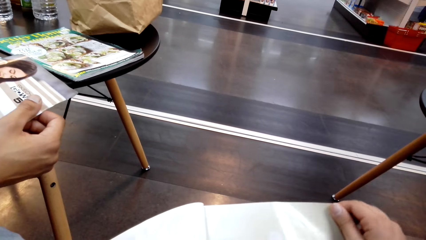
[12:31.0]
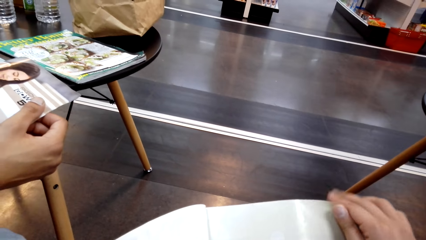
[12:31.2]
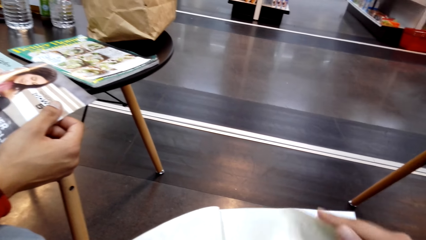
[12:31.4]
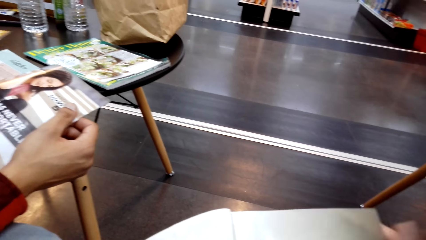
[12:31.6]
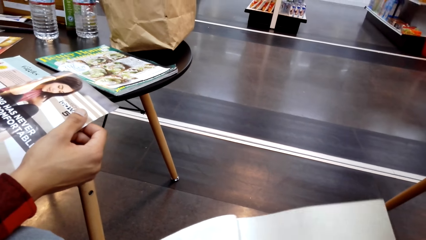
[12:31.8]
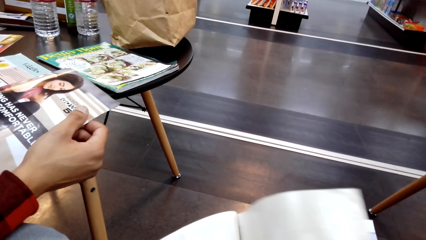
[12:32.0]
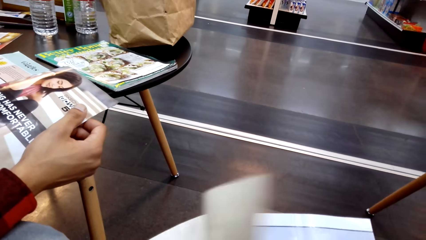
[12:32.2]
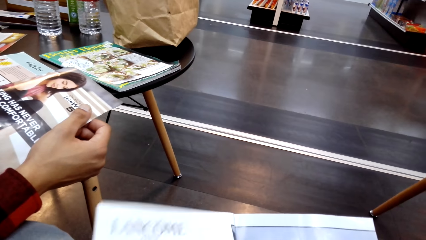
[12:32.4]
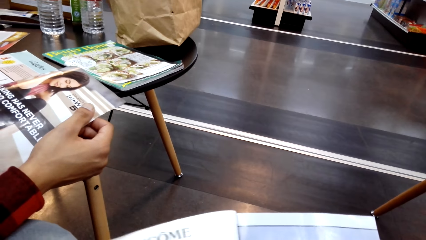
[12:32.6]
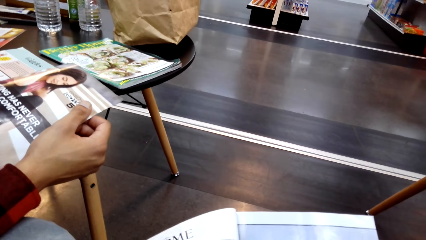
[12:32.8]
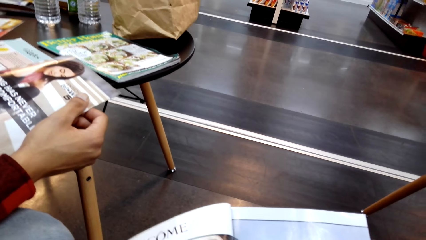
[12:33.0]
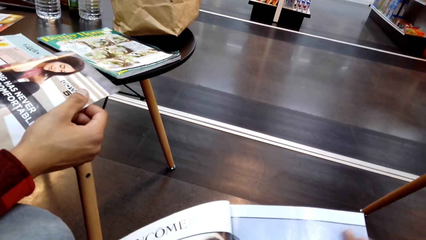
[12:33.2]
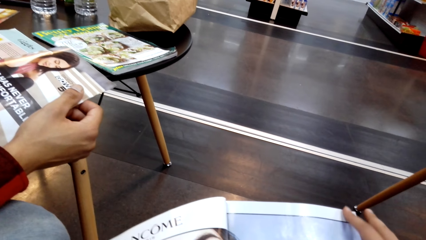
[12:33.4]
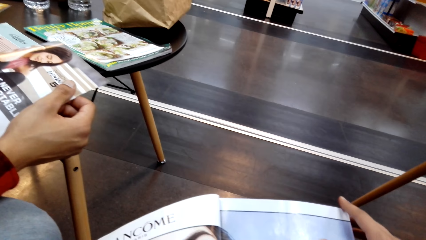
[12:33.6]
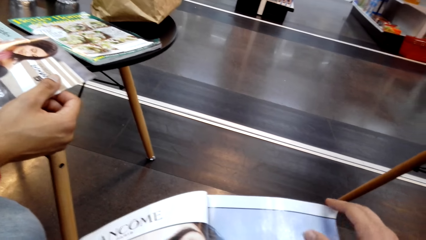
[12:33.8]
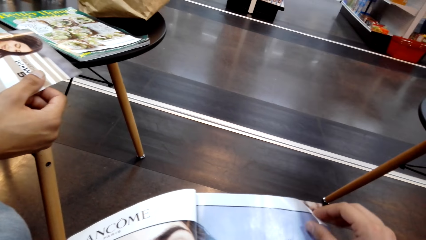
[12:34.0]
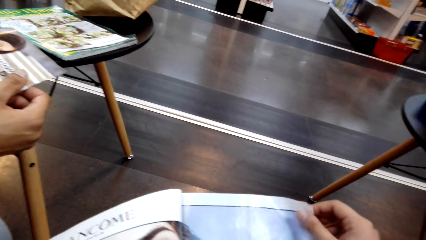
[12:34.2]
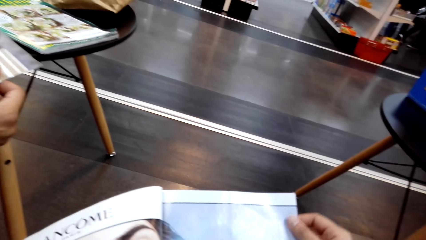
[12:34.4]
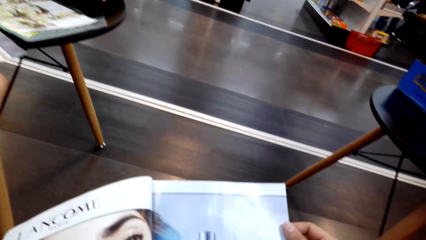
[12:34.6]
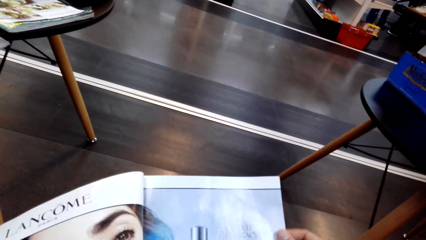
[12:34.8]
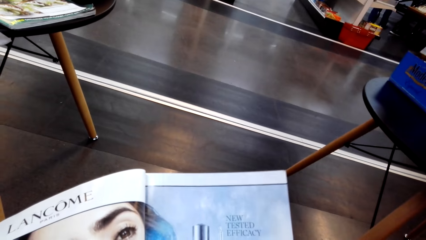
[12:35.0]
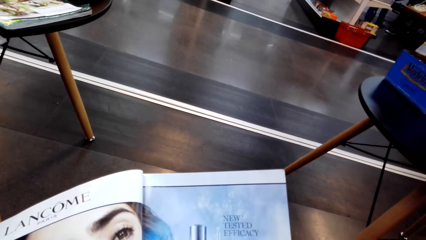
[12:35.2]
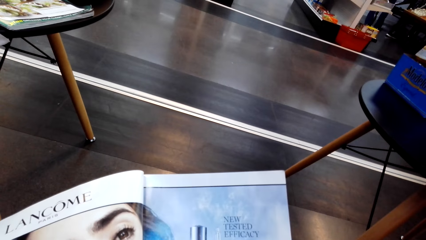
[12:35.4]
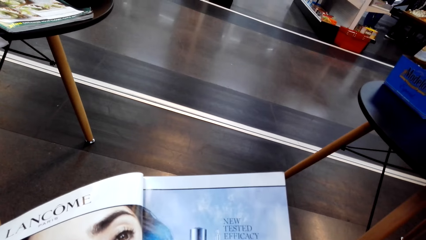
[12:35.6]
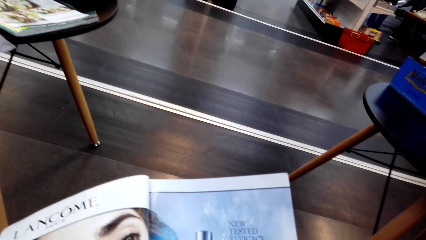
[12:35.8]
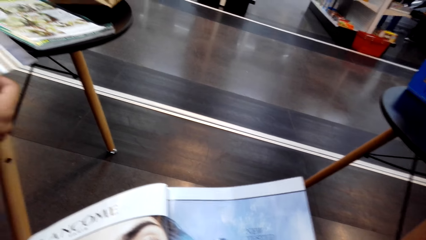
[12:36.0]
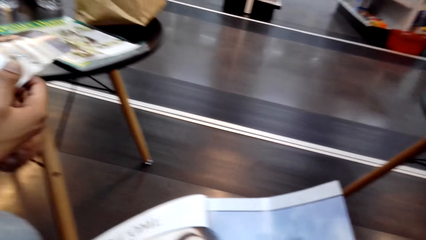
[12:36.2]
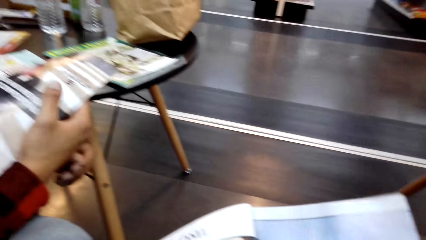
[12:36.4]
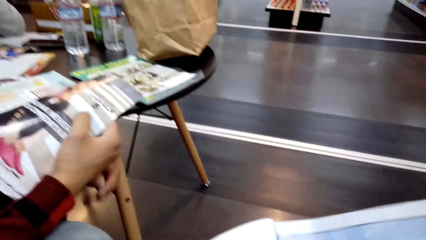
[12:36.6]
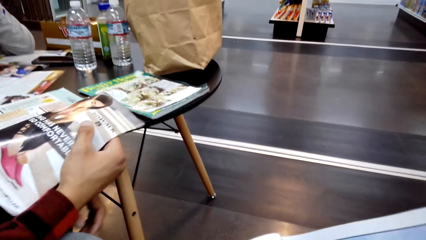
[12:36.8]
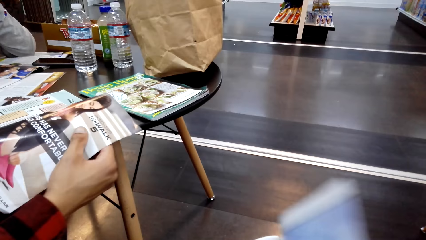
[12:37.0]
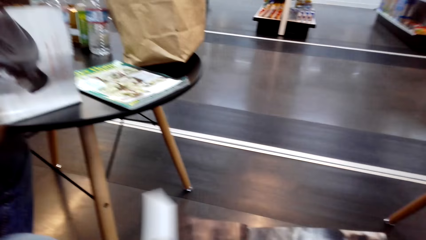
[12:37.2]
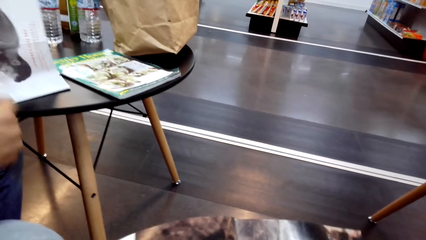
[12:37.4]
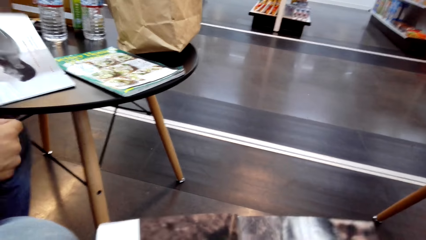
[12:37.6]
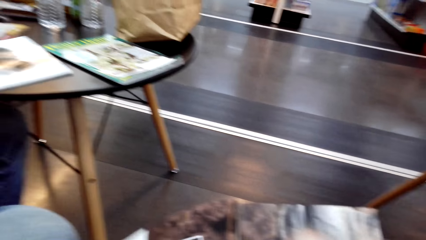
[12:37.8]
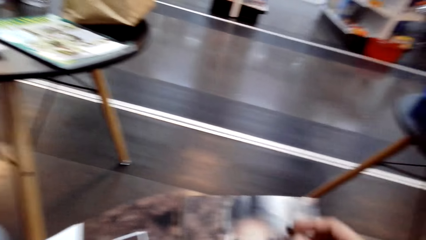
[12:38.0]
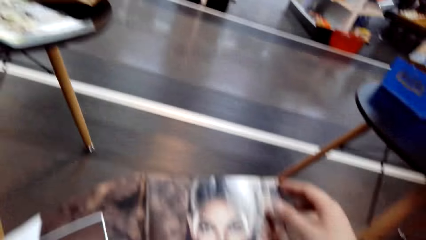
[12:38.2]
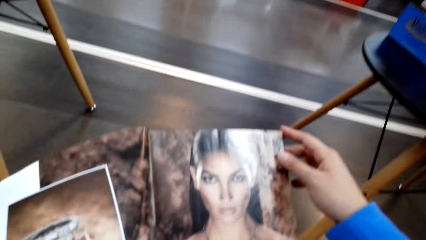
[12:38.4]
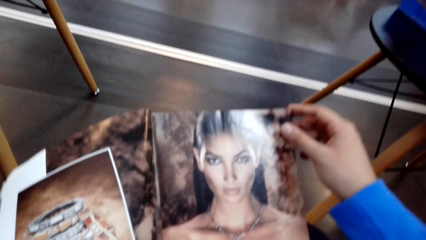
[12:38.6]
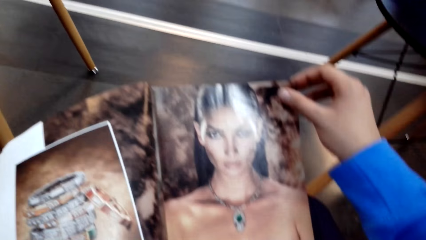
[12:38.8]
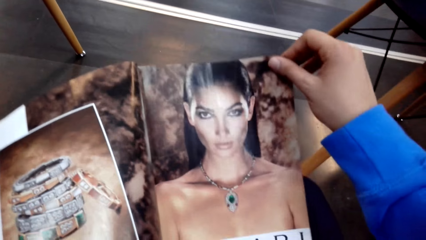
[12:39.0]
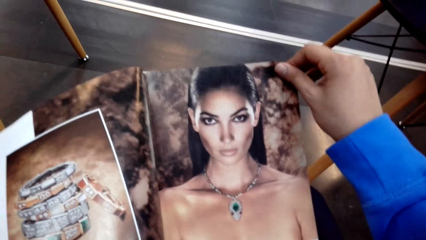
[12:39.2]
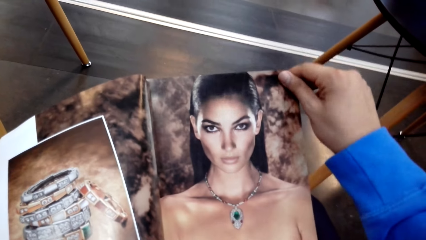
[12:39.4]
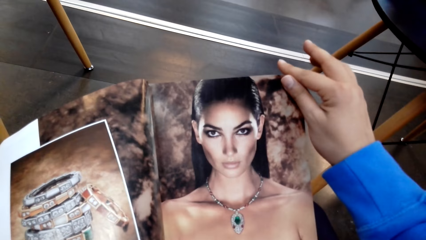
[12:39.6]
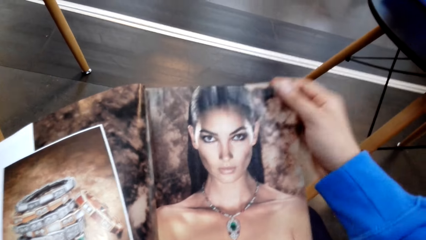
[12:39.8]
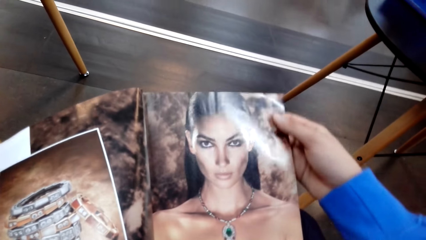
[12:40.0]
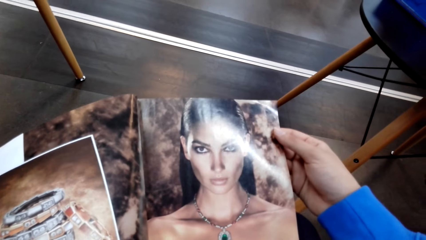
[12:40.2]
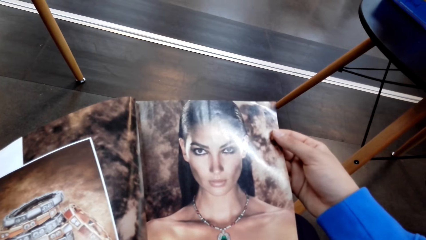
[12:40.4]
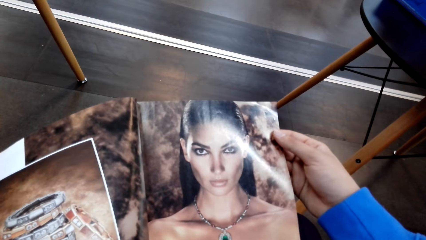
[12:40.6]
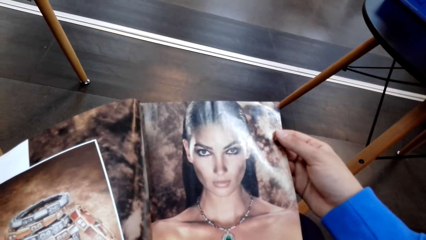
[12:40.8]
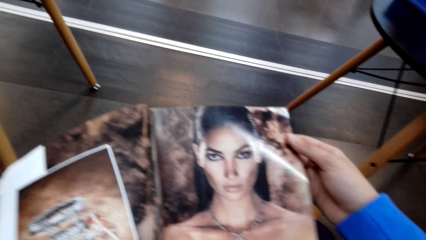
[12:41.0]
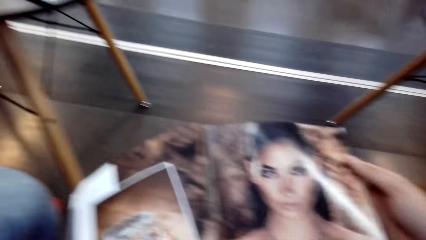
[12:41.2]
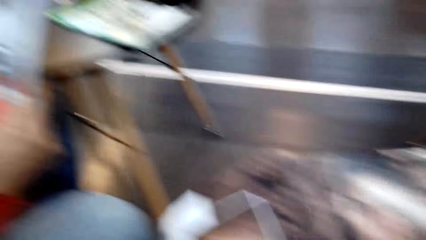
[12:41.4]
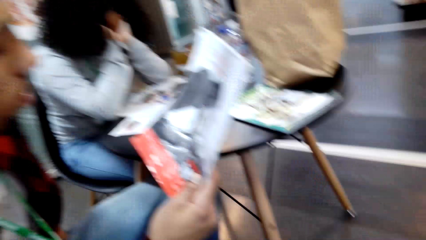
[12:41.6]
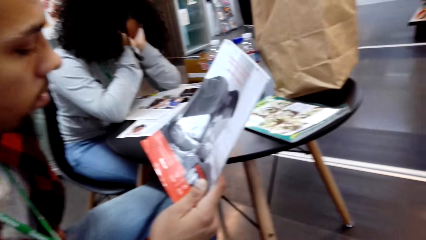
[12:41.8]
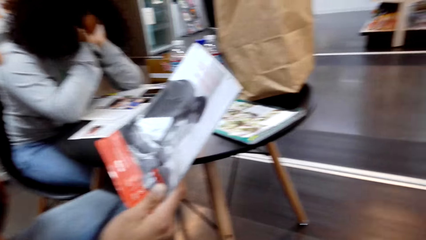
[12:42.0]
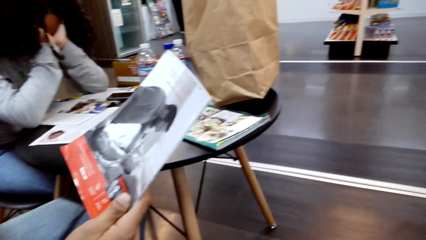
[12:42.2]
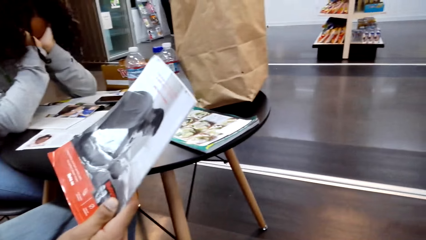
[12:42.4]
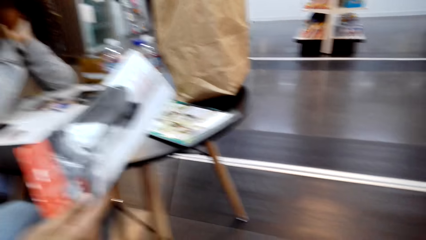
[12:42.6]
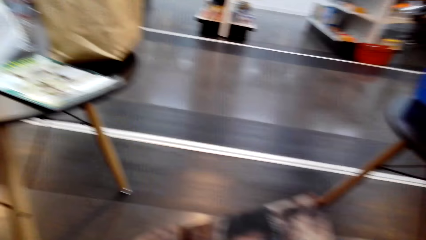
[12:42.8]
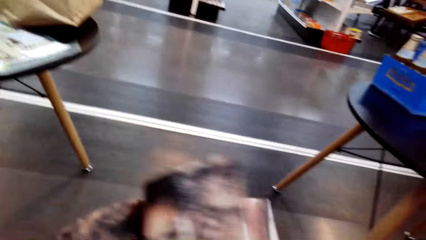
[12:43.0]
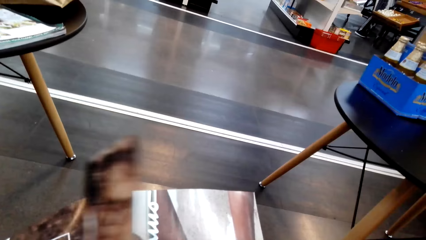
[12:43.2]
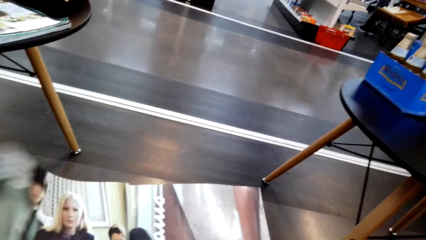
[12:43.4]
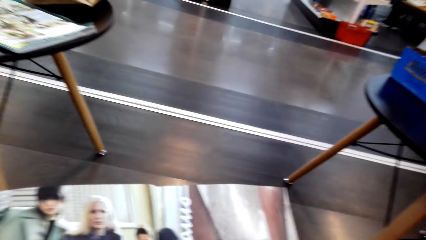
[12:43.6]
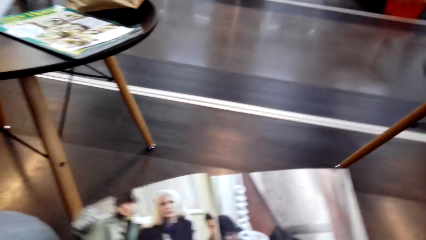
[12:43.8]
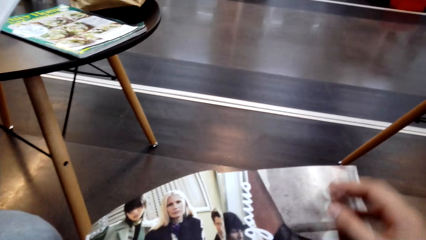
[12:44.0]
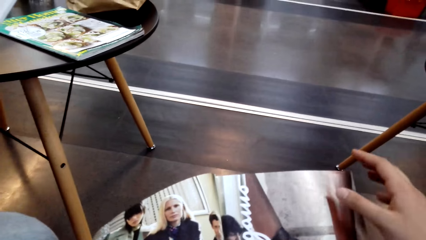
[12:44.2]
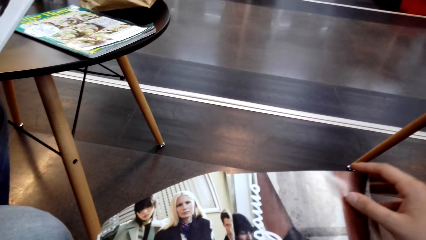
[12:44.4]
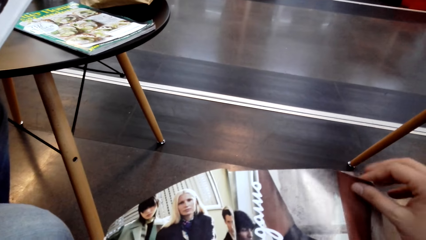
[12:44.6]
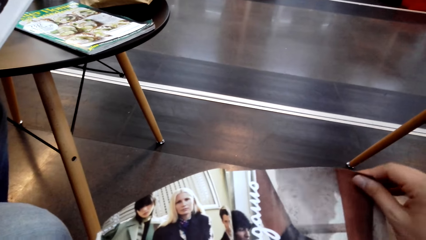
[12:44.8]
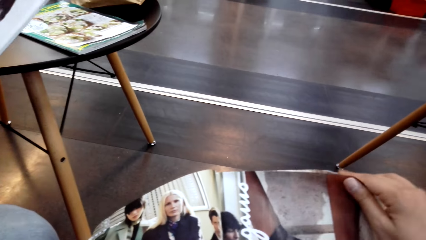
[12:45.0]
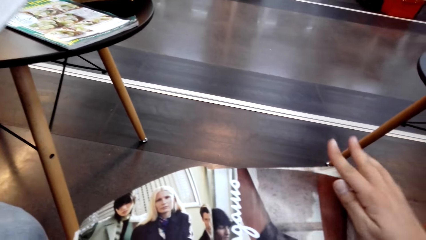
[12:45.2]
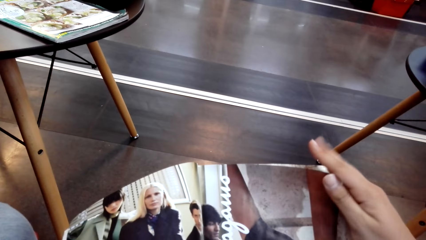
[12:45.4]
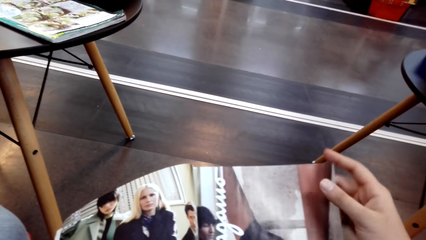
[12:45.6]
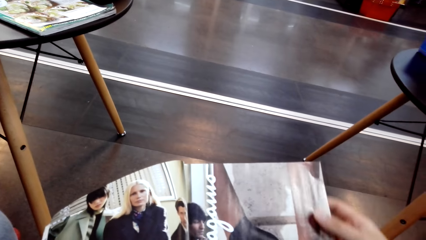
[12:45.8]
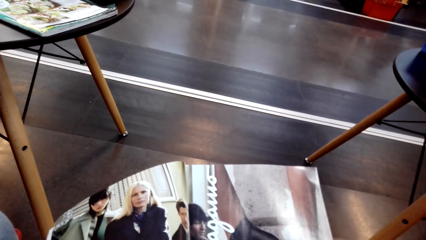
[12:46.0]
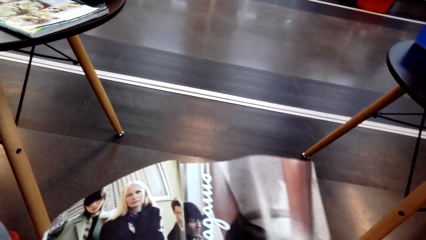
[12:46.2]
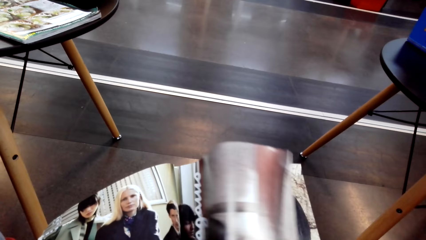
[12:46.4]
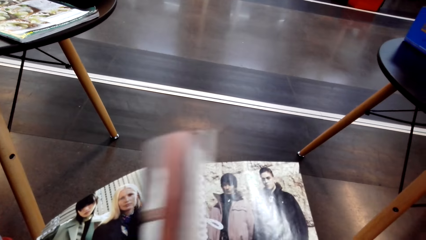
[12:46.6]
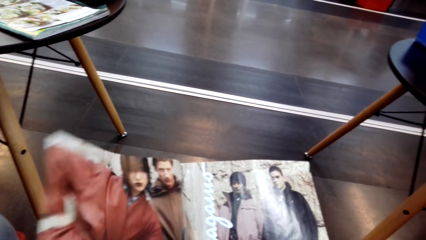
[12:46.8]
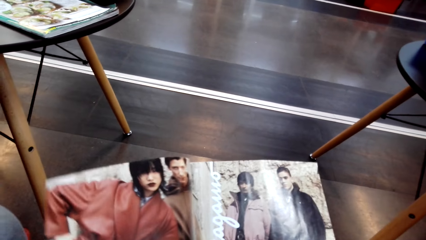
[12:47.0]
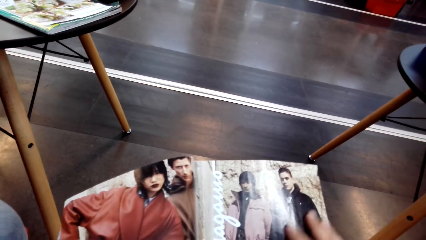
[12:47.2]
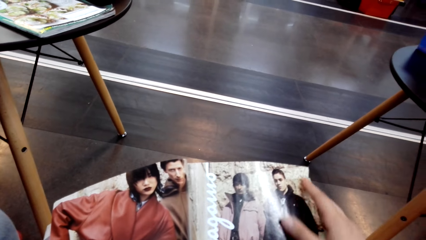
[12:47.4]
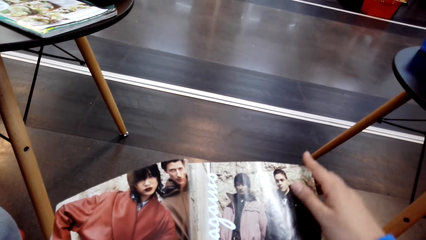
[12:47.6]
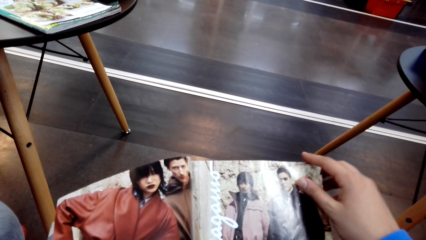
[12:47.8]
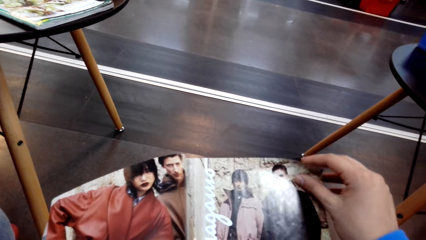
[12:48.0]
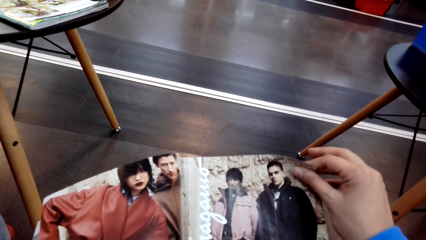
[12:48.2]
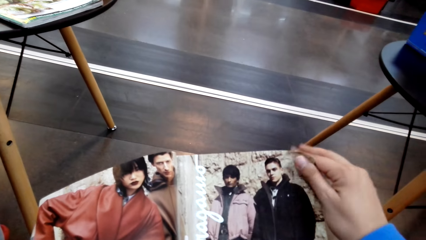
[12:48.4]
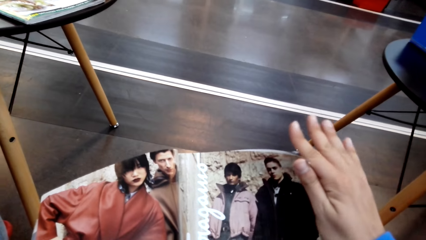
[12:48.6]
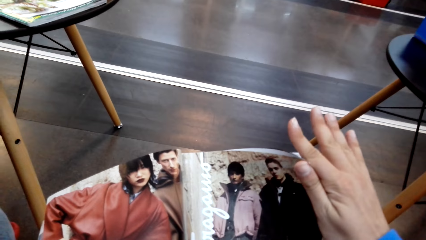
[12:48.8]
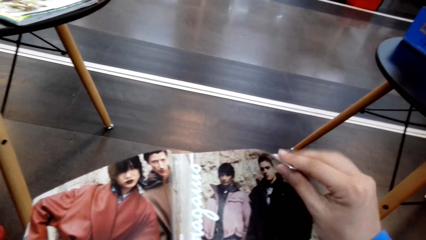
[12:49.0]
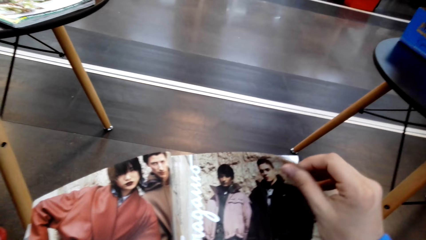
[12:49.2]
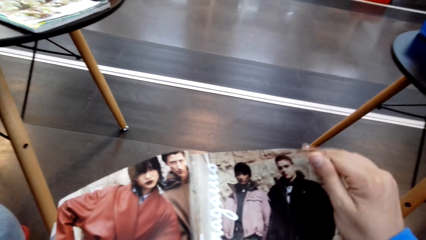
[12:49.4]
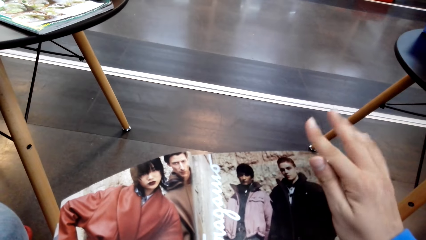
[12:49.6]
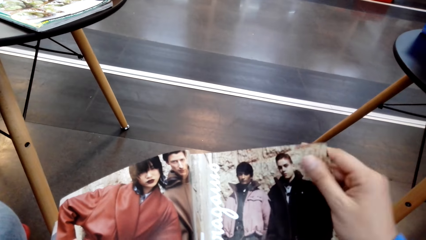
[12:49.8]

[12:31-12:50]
The camera wearer turns a page. They open a page. They look at the page. They turn the page. They look at the page. They turn the page. They look at the page.
